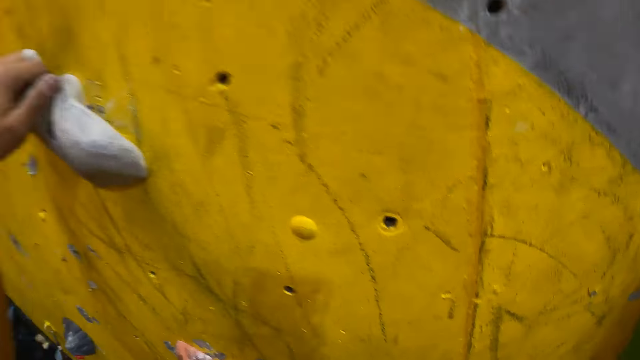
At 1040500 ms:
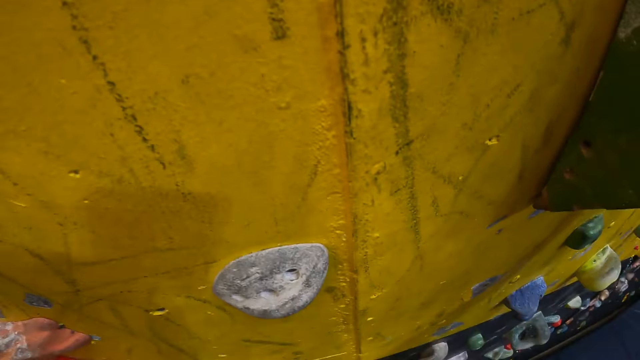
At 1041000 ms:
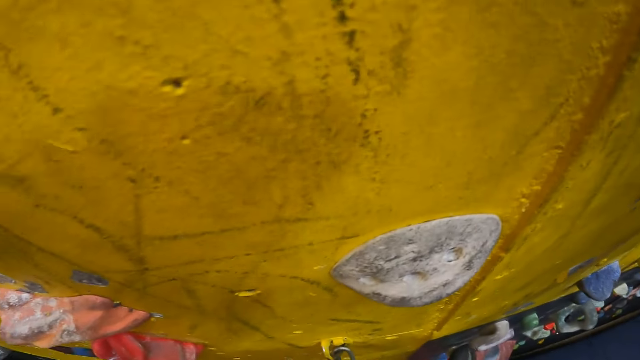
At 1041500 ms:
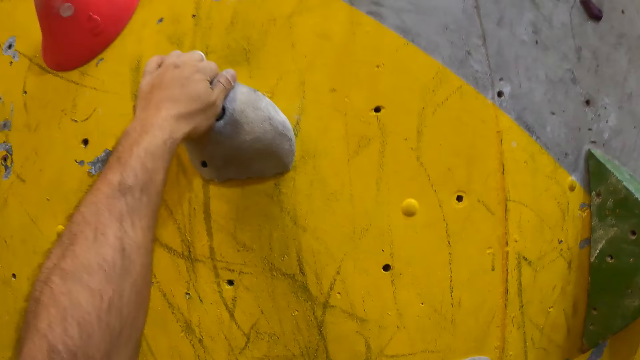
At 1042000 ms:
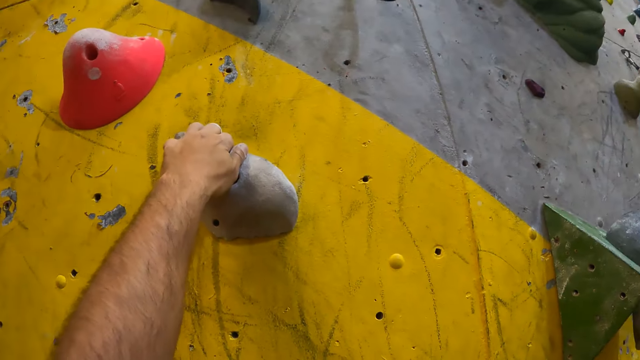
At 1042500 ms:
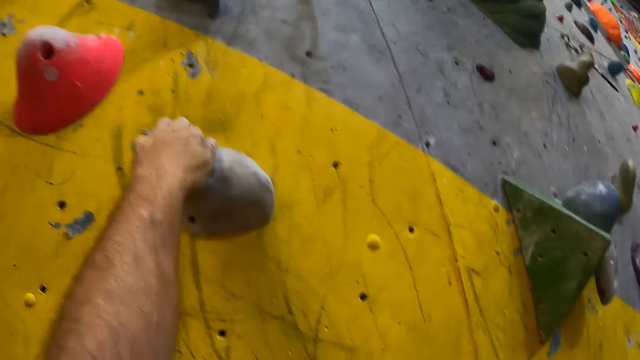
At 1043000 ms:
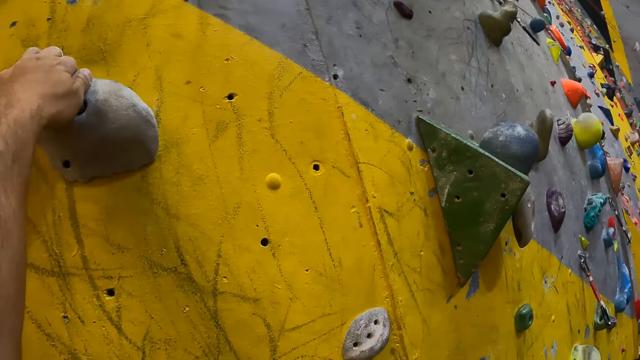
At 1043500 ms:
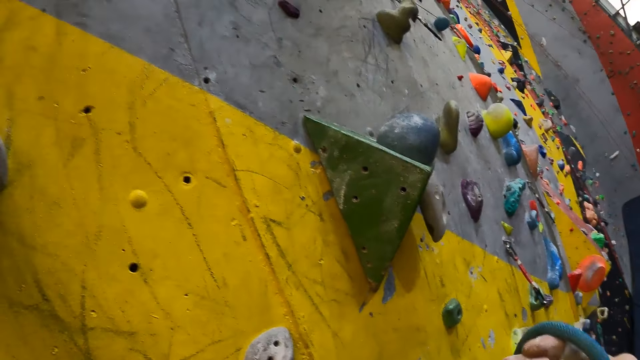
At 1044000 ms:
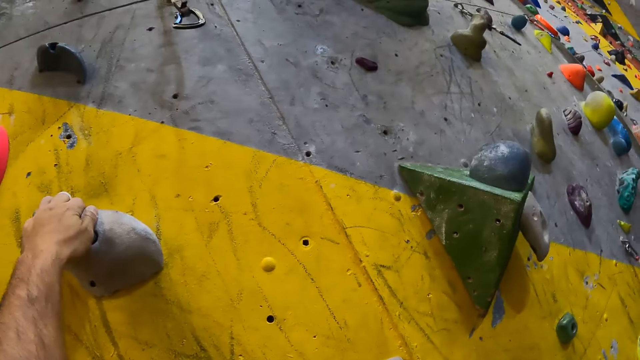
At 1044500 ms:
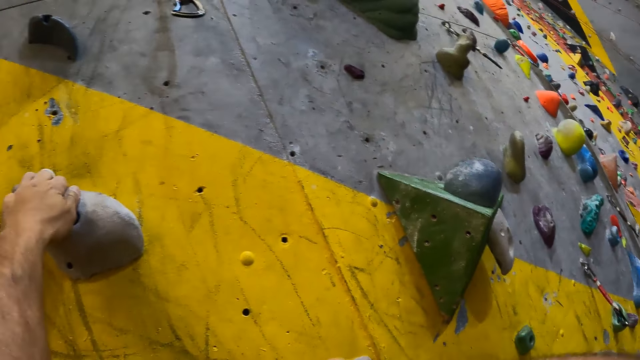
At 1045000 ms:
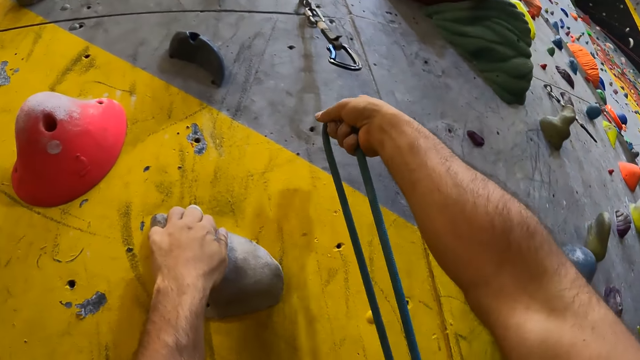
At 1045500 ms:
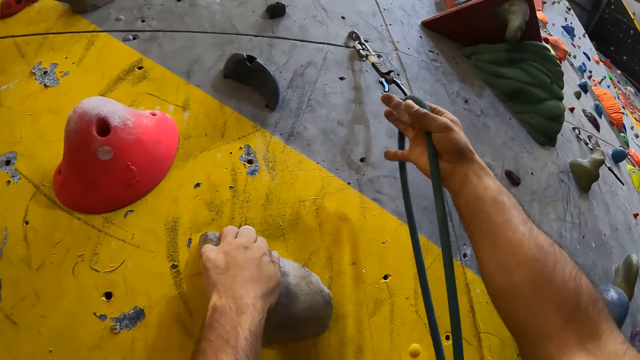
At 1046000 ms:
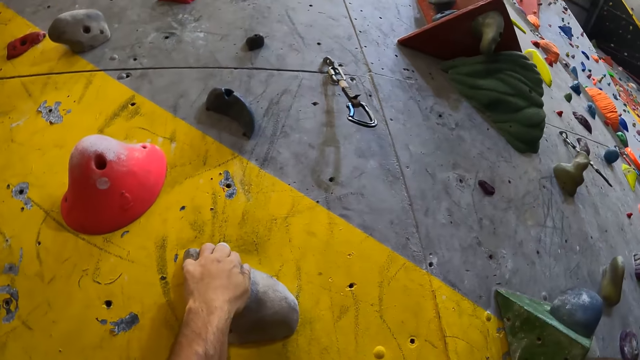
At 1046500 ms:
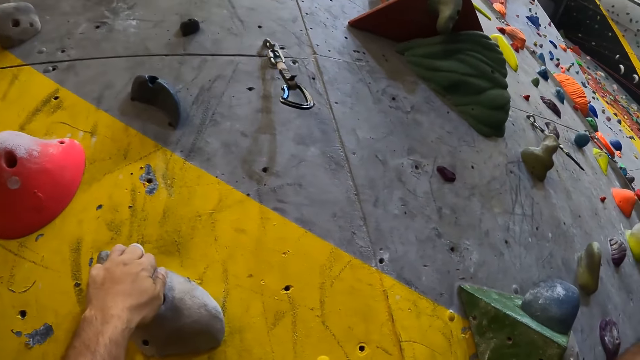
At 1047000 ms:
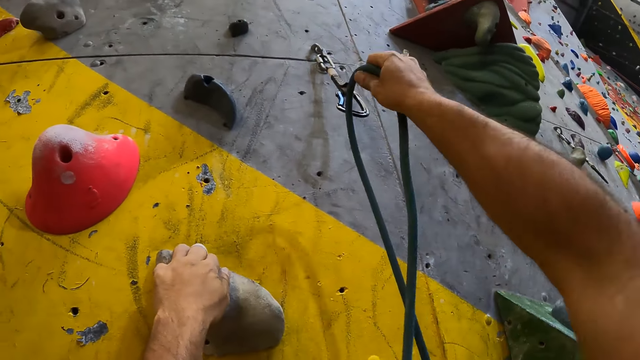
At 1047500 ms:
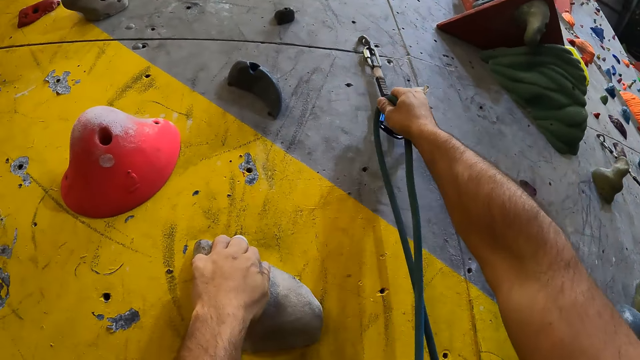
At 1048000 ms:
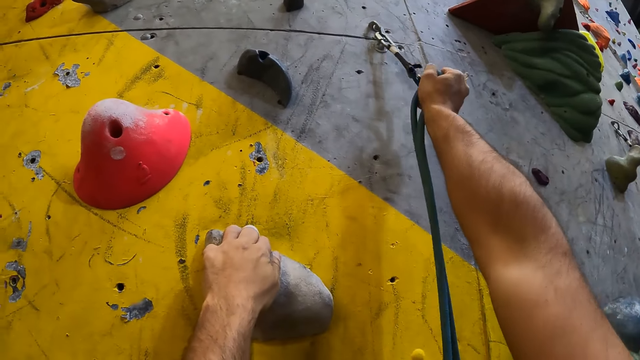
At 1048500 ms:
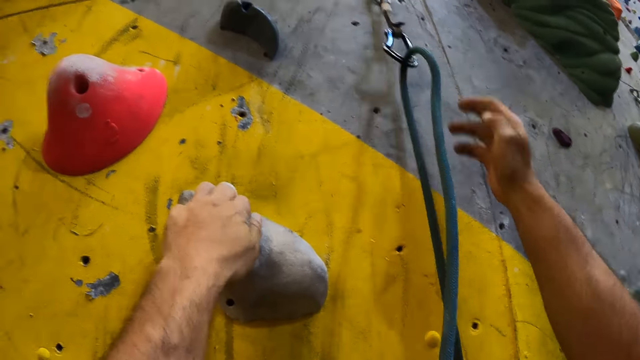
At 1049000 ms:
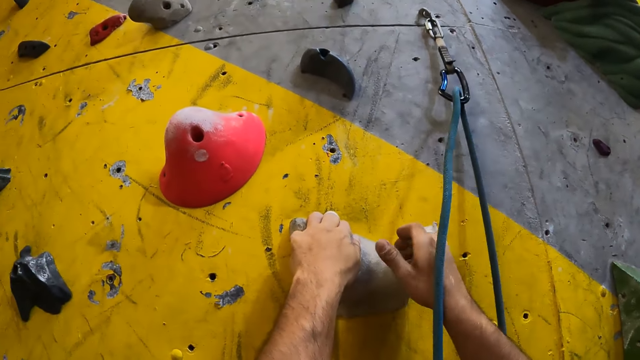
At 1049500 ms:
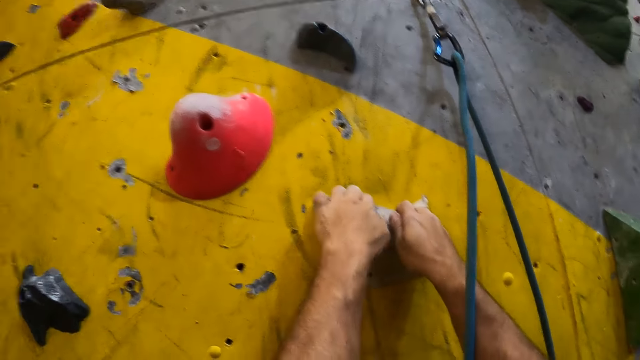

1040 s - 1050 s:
The camera wearer holds the climbing rope. They pull the rope. They attach the climbing rope to the quickdraw.

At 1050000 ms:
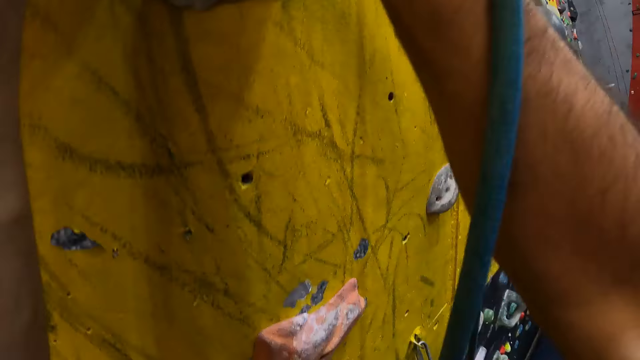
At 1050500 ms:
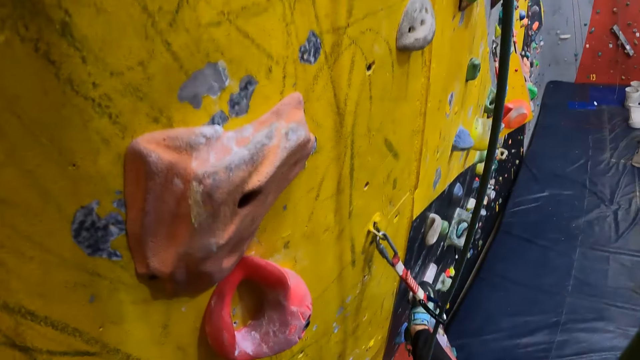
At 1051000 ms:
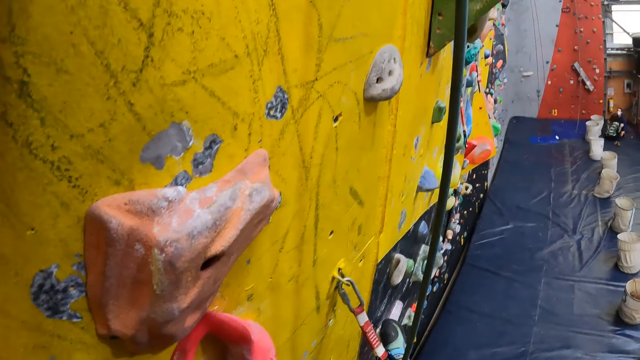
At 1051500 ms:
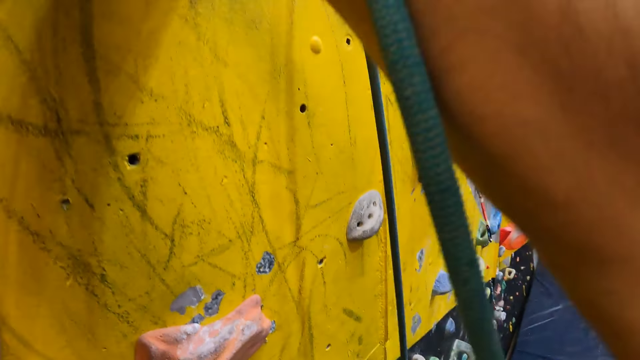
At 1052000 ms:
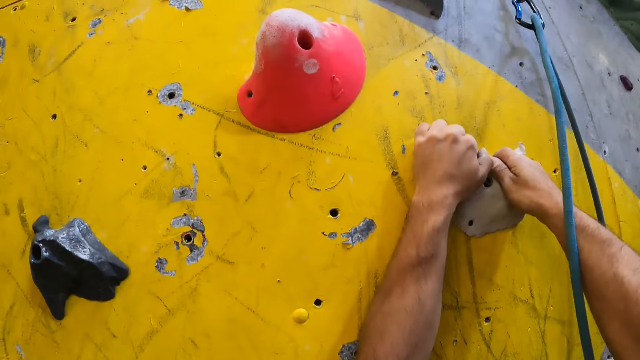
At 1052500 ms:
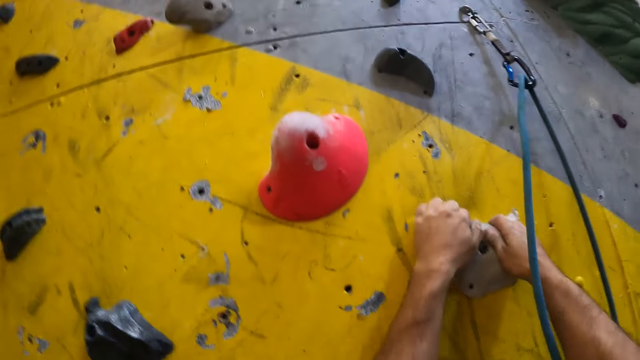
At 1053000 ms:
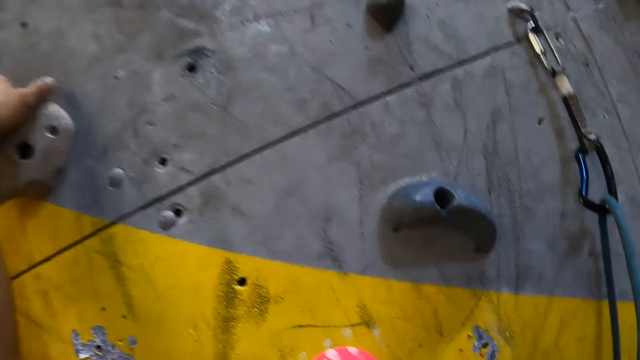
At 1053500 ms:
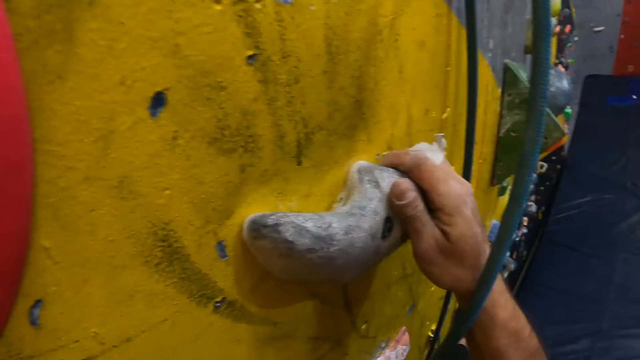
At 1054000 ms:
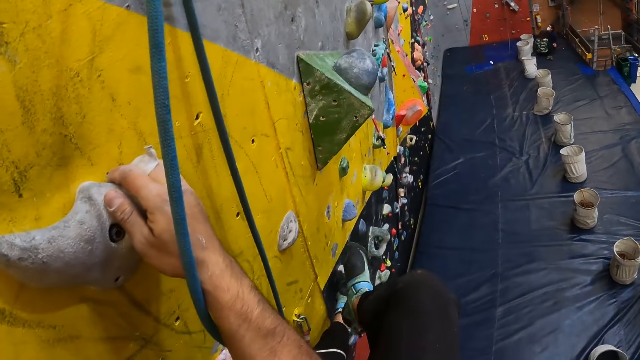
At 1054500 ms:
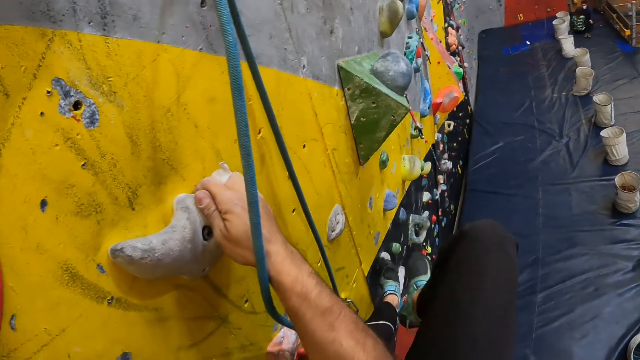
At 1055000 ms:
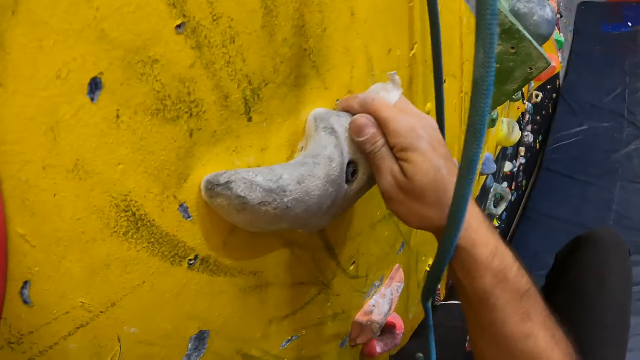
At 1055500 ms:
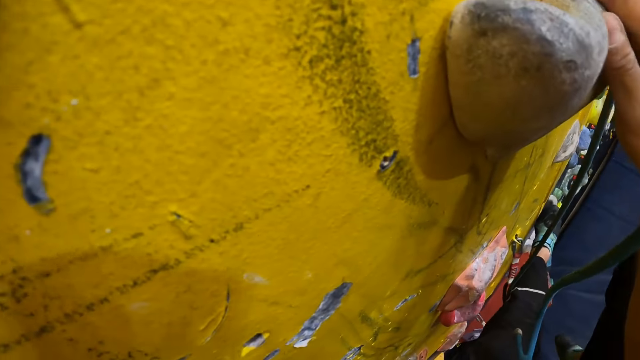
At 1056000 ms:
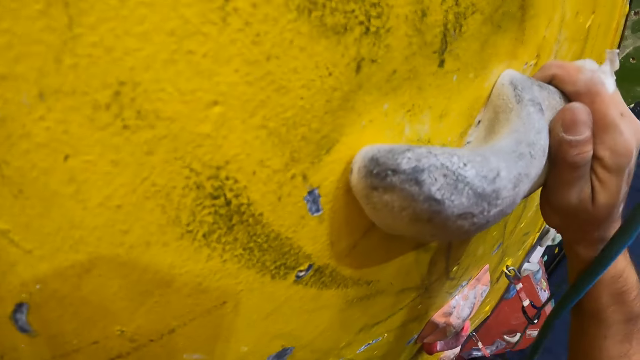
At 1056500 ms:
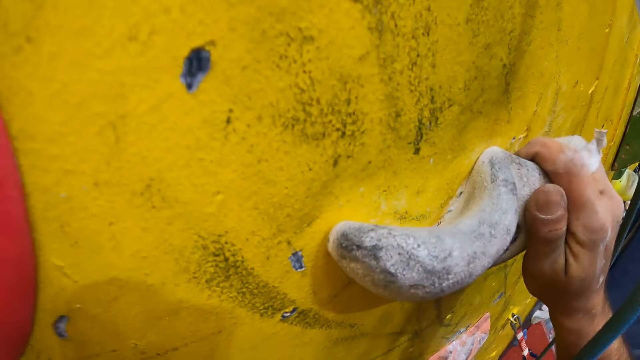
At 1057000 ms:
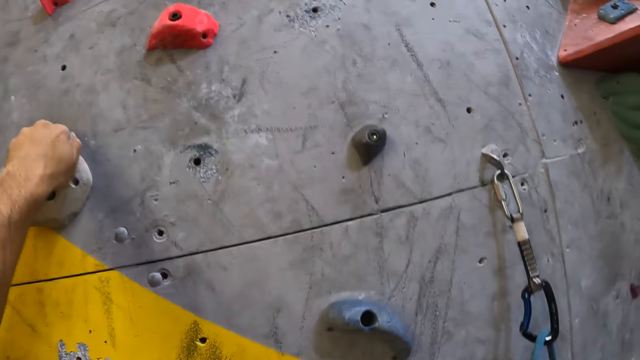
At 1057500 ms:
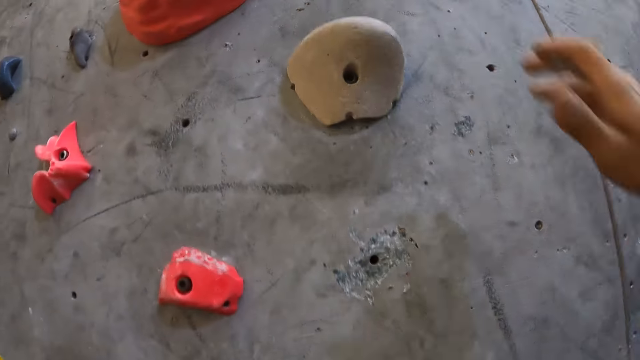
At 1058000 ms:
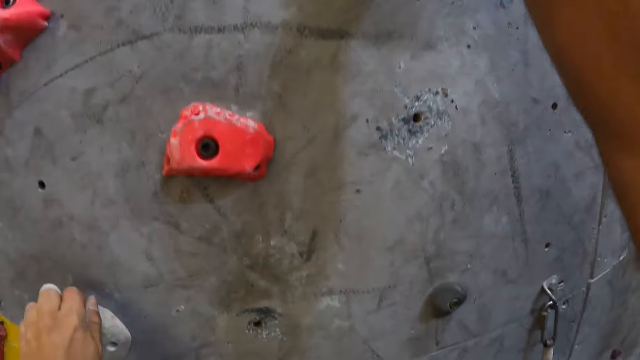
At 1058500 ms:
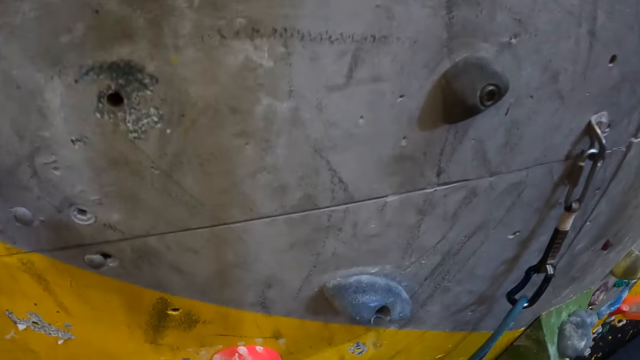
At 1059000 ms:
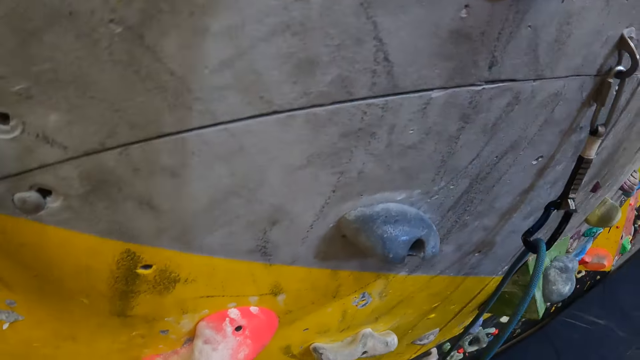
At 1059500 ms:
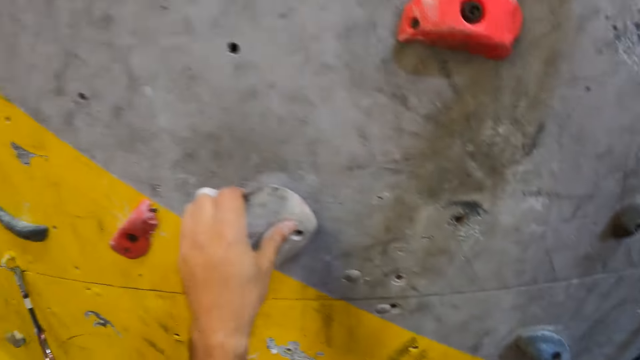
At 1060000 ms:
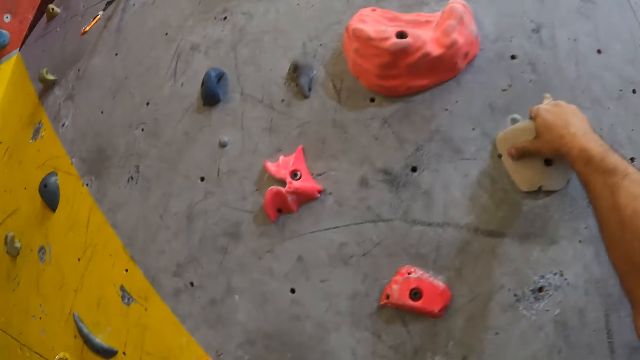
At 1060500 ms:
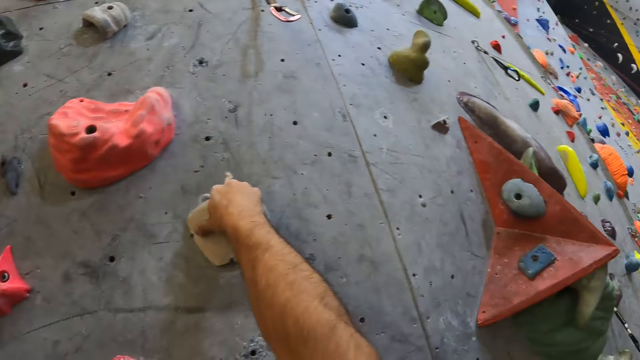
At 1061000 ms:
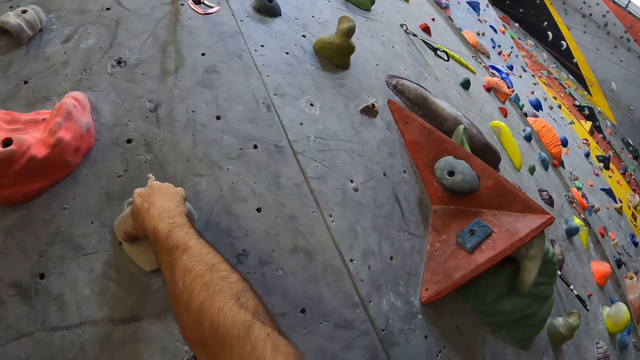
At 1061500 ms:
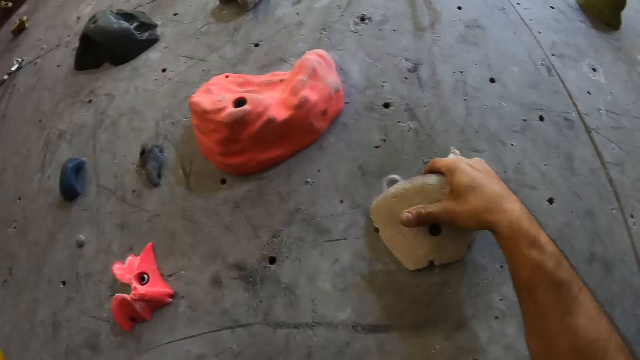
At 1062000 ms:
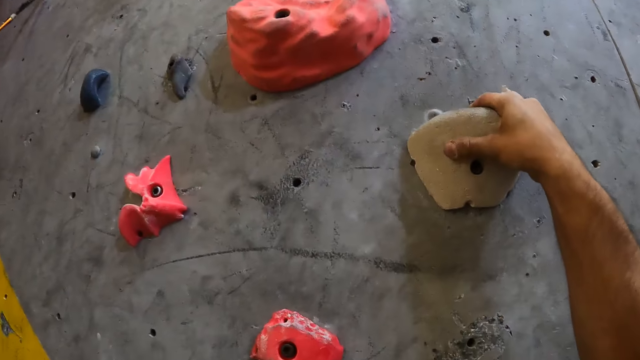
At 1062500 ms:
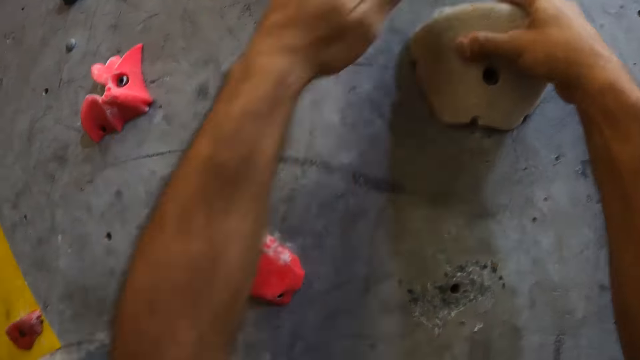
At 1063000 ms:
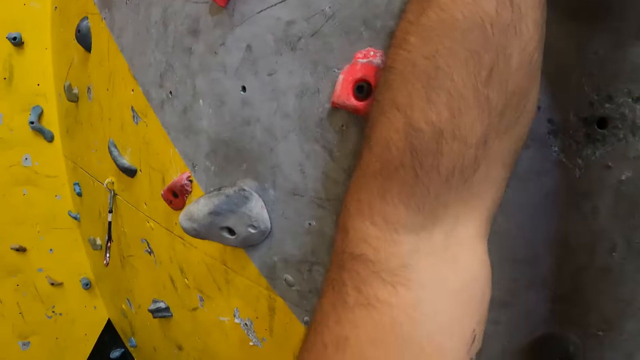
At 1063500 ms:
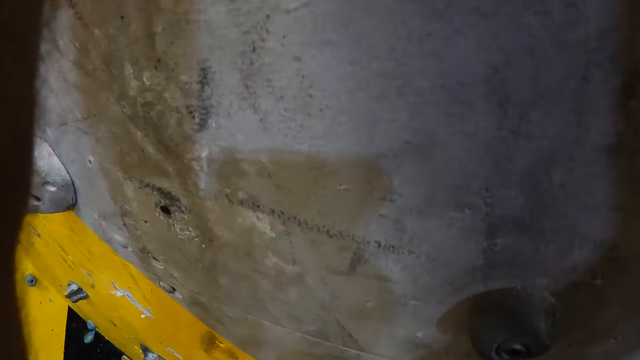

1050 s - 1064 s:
The camera wearer climbs the wall. They look down. They climb the wall. They look down. They climb the wall.
